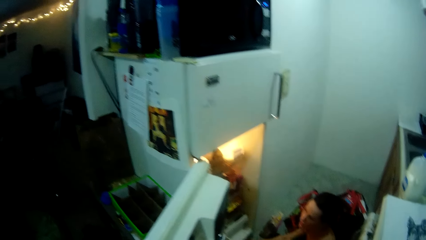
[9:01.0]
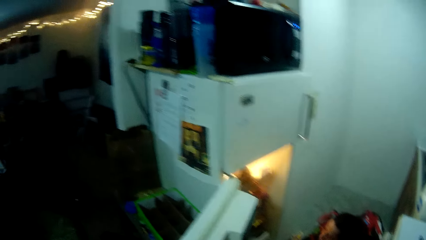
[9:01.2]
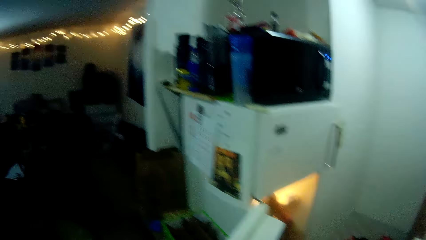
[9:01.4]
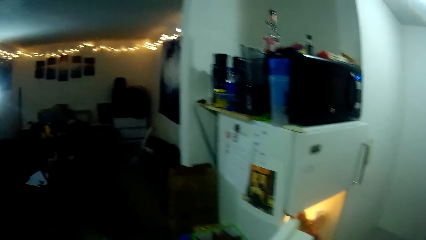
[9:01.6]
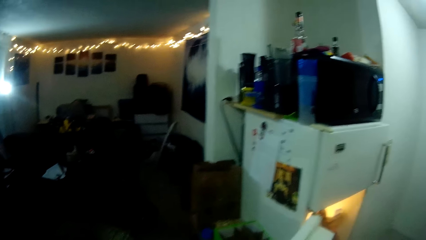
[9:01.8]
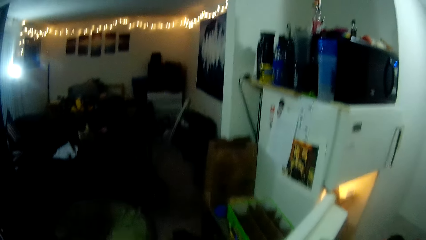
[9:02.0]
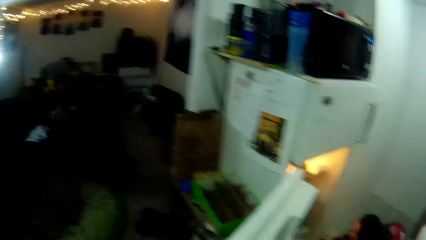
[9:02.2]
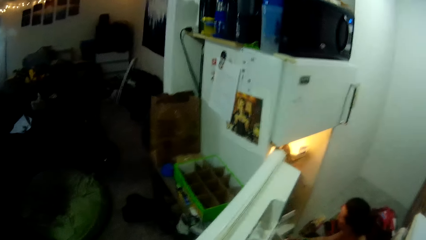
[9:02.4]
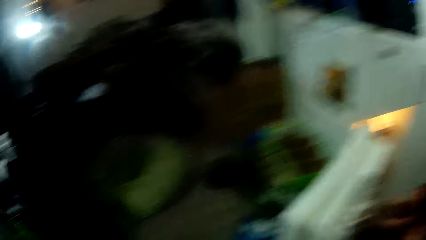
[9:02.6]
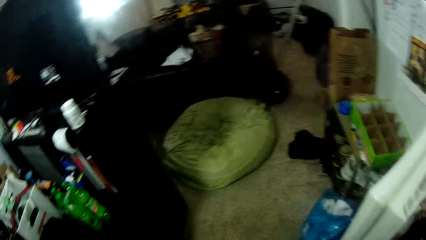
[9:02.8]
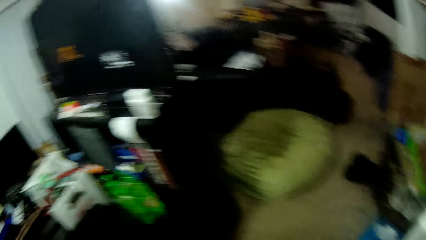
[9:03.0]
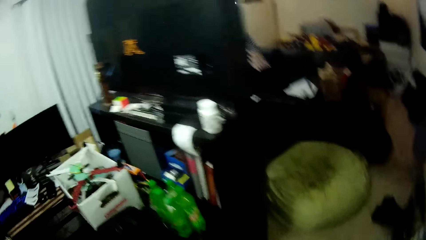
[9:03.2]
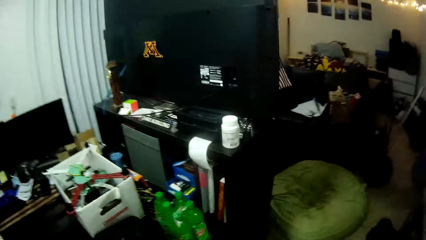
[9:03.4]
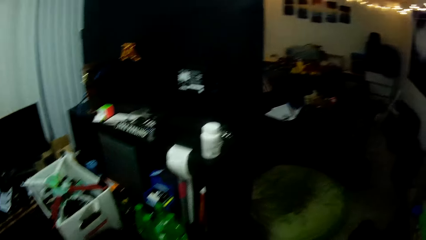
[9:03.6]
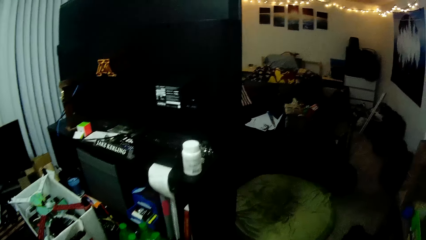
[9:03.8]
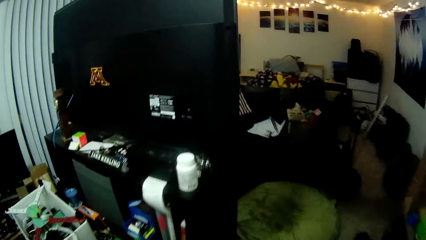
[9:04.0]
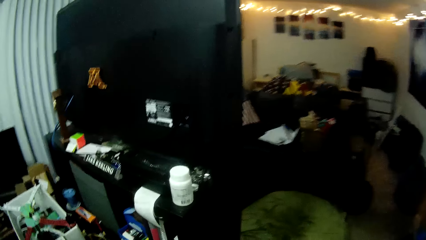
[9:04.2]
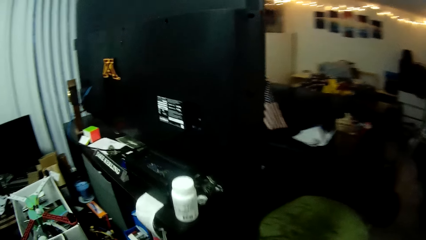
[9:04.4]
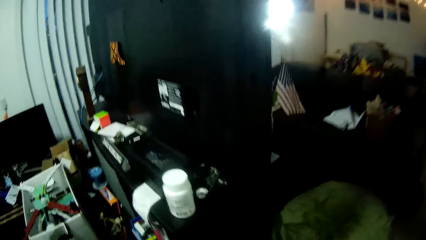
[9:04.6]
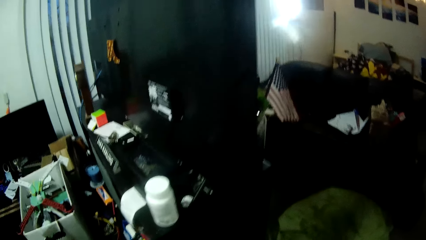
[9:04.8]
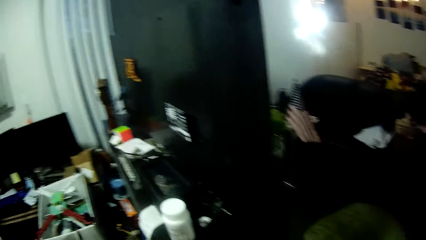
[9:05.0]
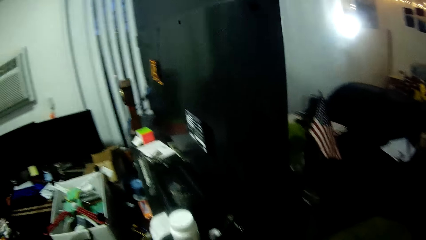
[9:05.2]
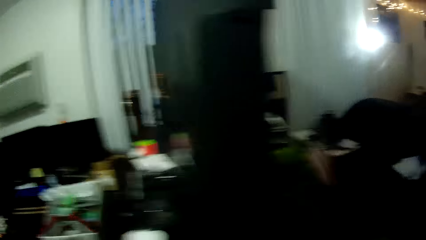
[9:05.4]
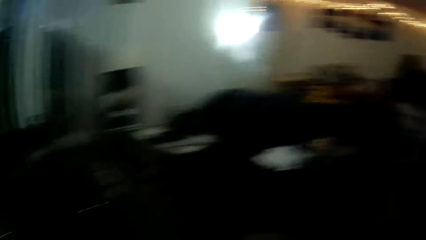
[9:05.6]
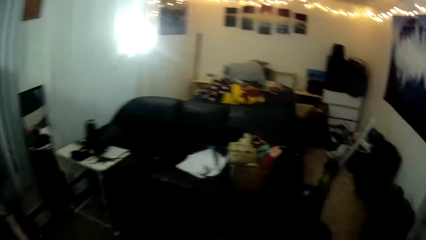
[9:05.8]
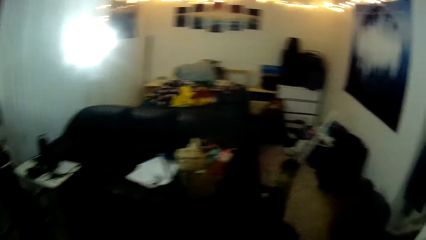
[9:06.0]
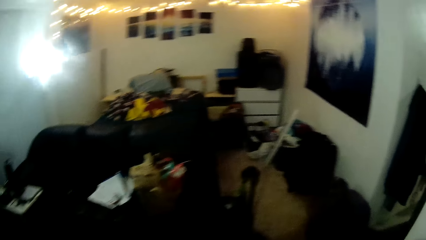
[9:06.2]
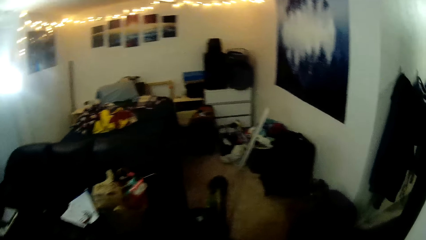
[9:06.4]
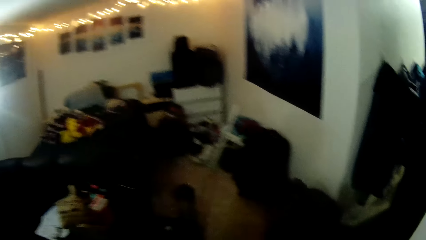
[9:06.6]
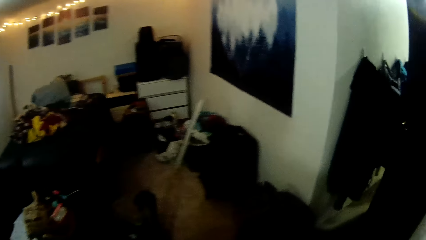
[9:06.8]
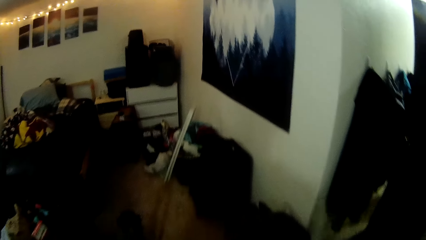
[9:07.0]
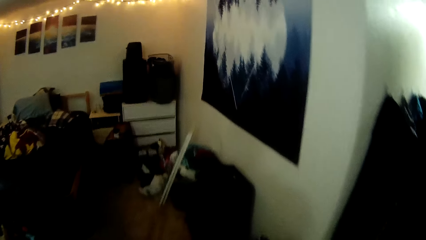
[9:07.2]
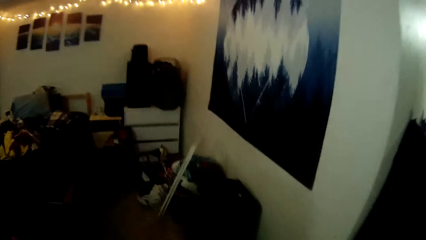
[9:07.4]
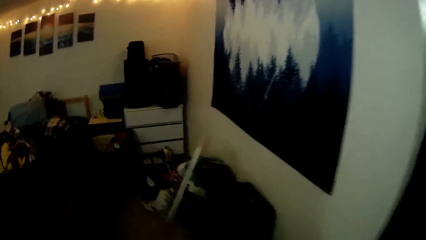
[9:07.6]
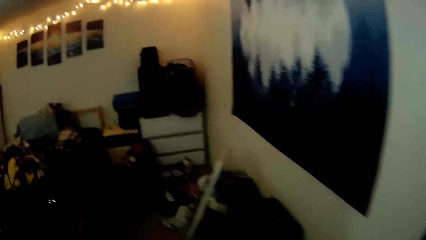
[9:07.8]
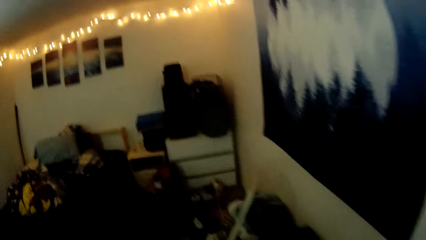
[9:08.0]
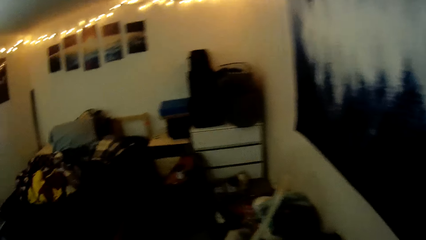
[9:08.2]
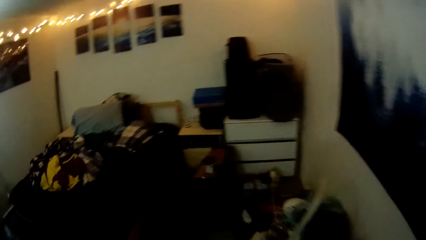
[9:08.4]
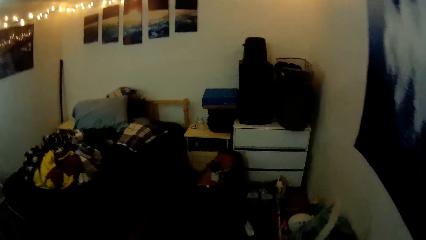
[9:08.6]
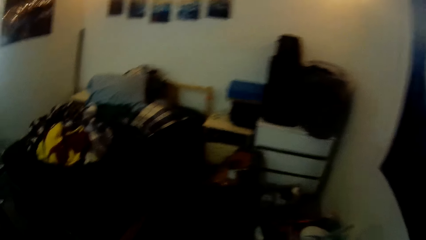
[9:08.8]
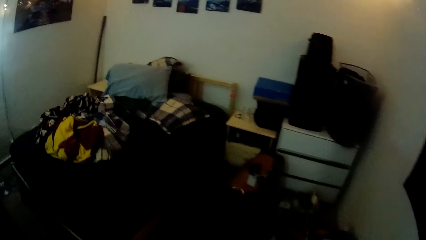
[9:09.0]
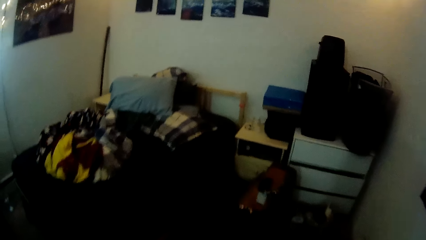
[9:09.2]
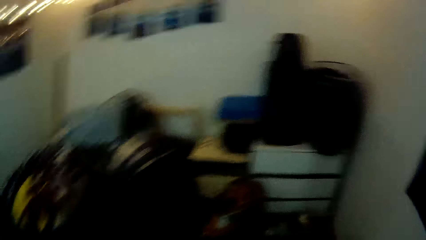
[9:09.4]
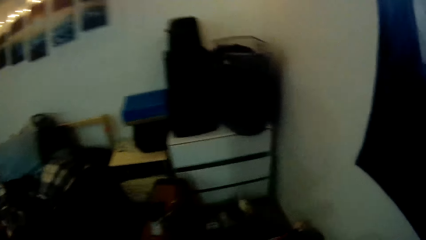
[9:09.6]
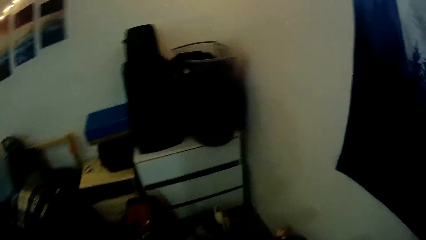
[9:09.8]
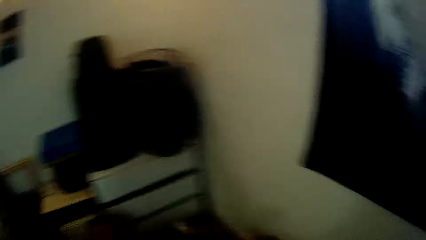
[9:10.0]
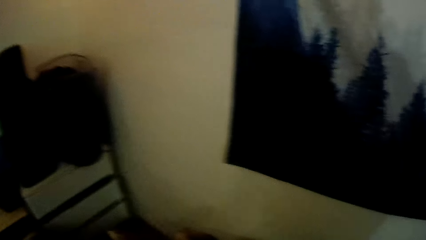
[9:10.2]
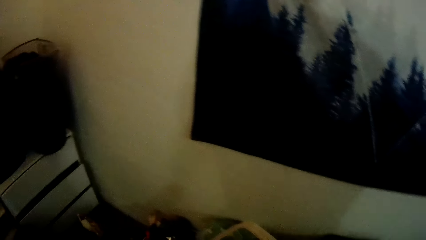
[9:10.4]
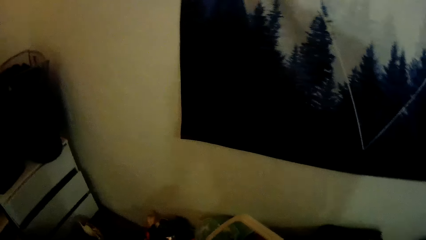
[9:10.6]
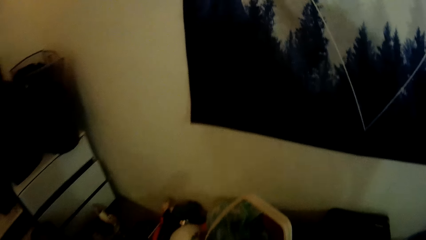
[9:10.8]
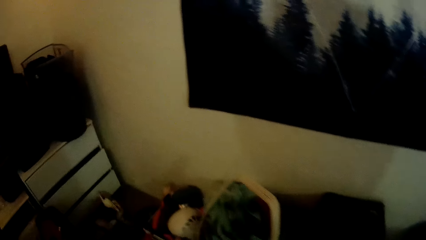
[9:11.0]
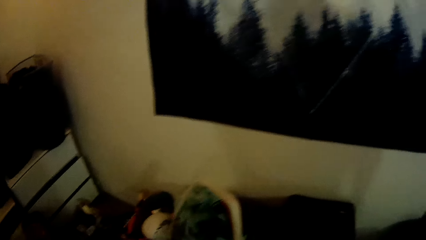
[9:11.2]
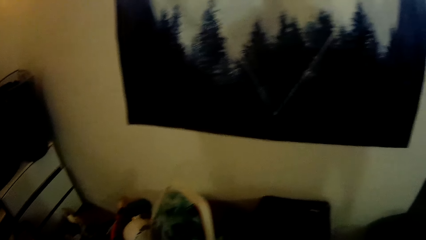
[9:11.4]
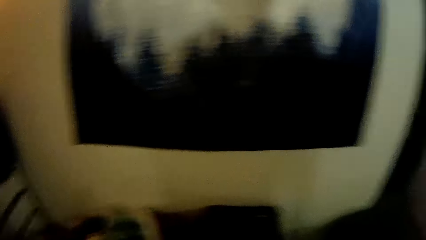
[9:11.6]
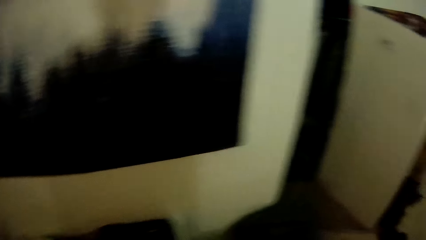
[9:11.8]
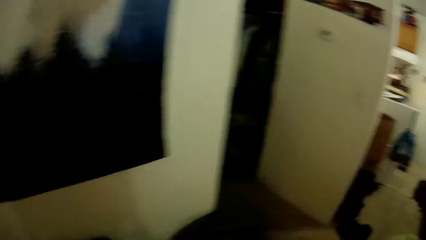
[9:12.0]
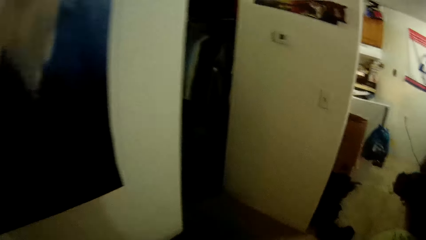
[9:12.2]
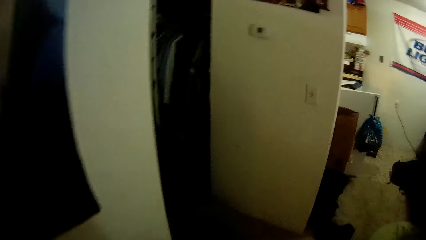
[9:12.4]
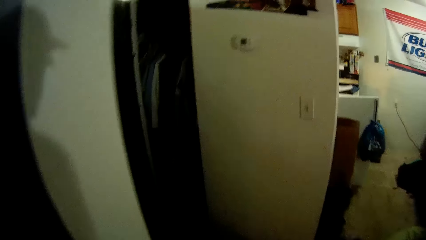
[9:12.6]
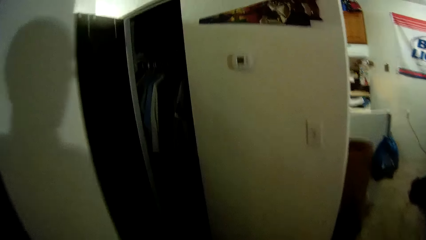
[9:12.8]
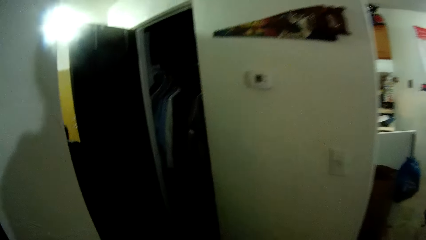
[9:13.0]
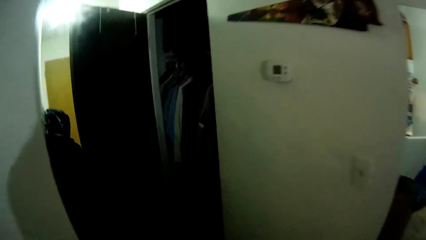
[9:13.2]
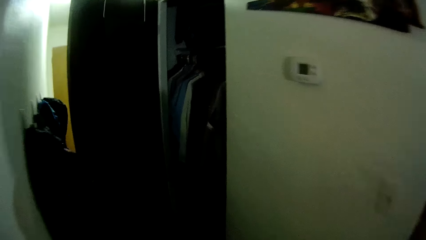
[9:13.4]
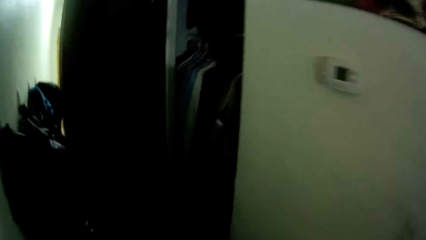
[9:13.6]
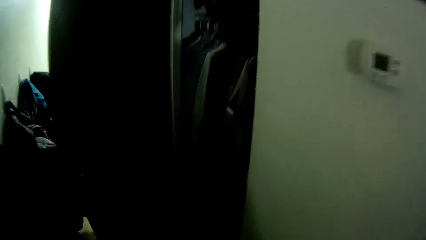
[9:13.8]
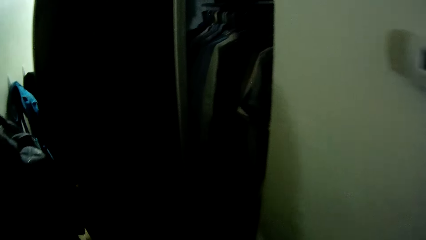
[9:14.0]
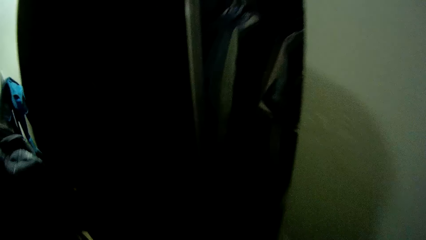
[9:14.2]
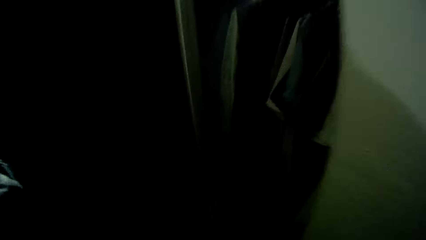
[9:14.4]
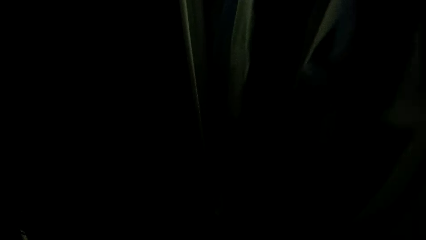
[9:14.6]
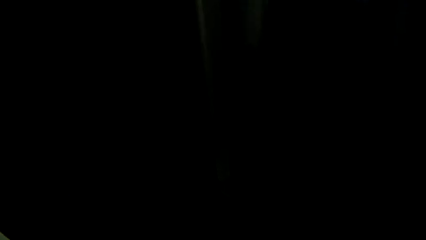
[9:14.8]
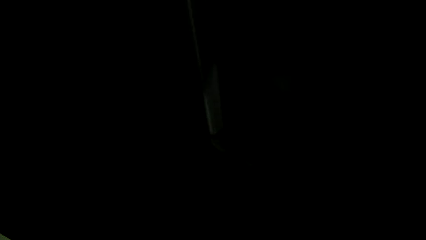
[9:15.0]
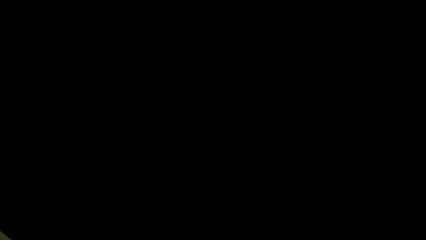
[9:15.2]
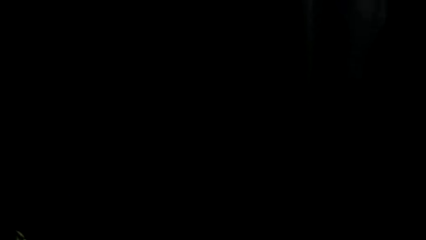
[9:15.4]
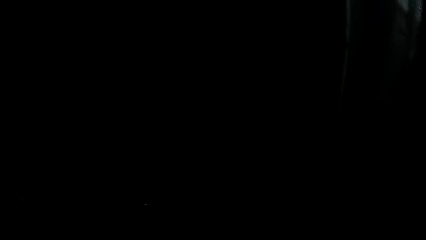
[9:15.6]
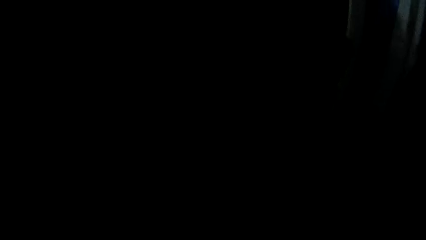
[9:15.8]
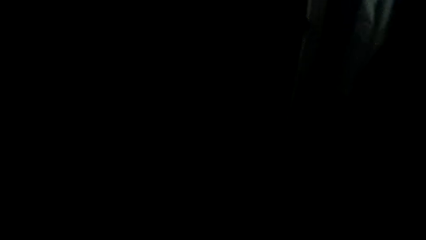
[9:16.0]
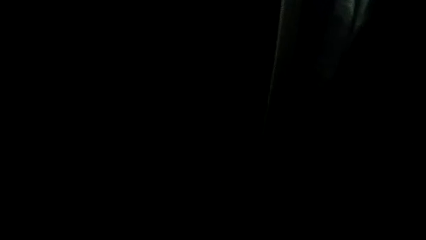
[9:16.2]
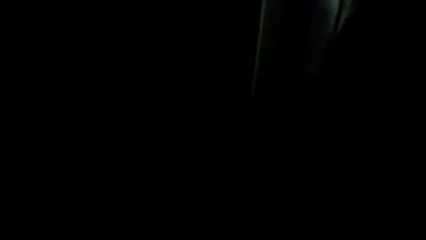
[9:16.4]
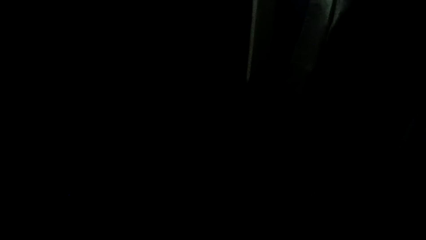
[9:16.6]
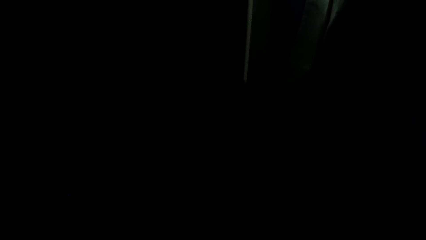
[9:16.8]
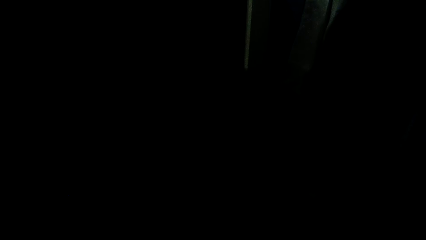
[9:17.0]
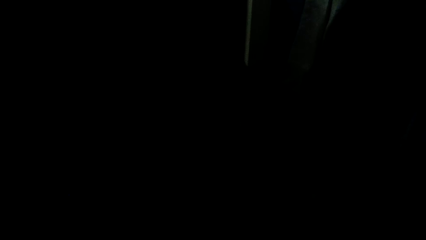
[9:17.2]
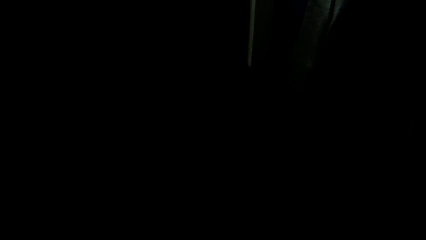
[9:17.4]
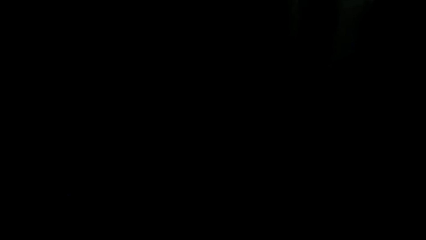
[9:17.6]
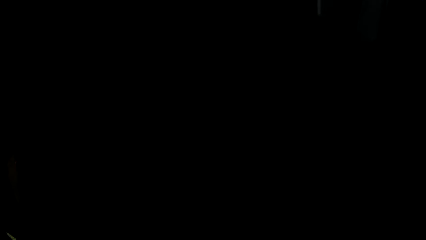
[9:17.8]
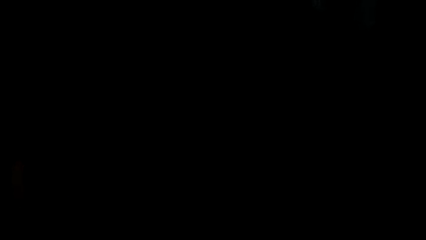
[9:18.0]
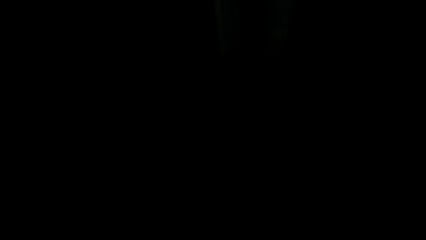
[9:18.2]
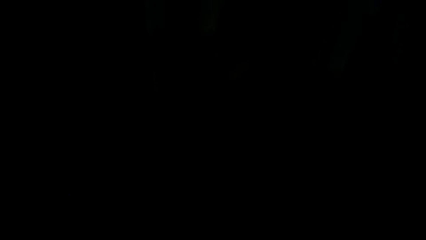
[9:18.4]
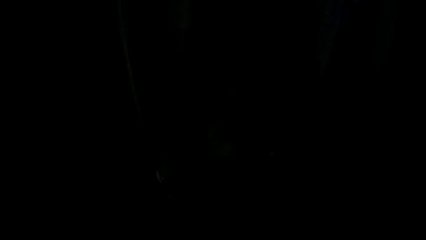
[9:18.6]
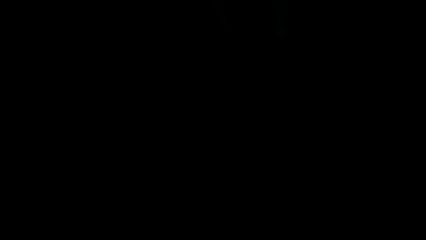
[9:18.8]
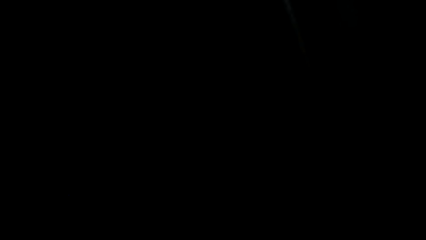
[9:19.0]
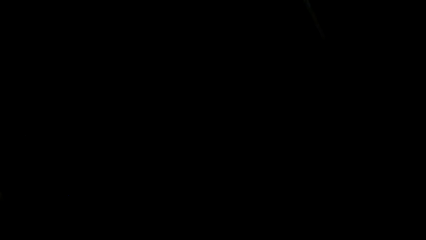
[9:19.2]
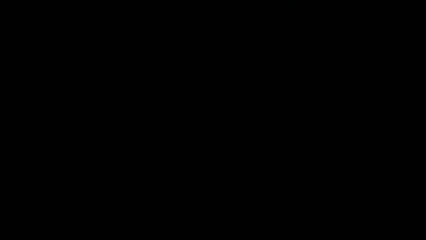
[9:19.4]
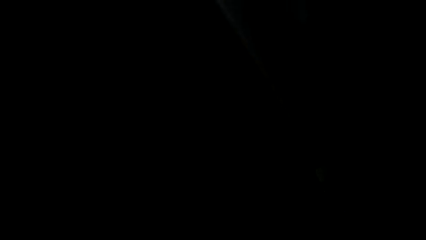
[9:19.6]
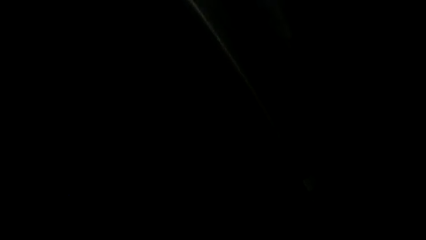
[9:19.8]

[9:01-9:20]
The camera wearer looks around the kitchen area. They walk around the house. They look around. They walk around the room. They do something at the cupboard.
